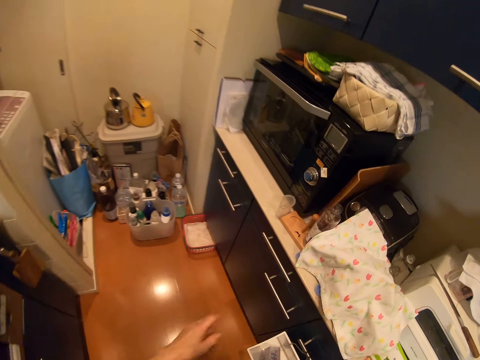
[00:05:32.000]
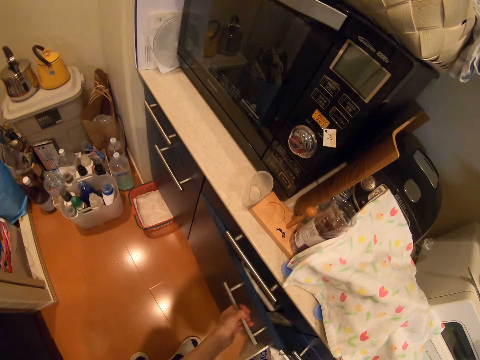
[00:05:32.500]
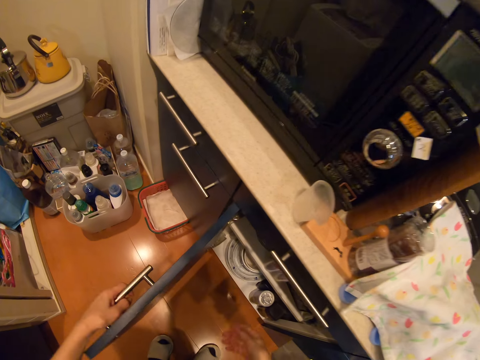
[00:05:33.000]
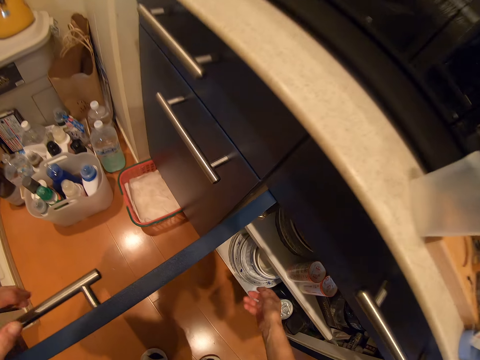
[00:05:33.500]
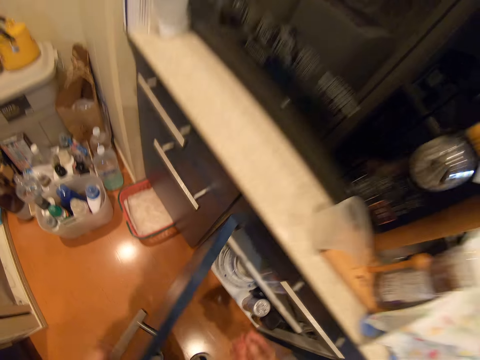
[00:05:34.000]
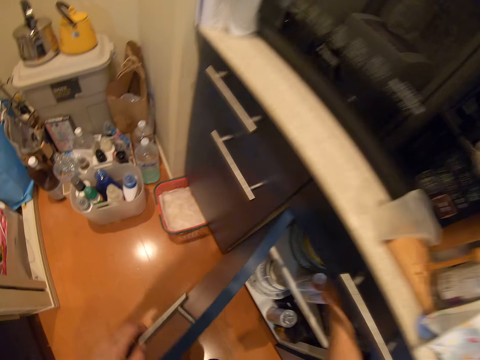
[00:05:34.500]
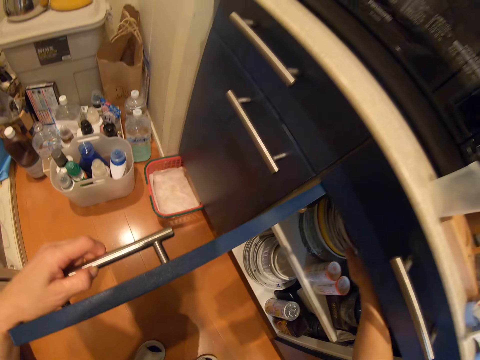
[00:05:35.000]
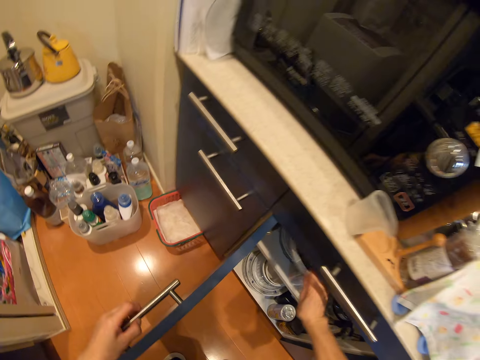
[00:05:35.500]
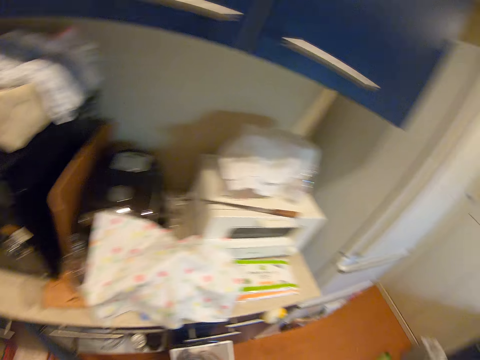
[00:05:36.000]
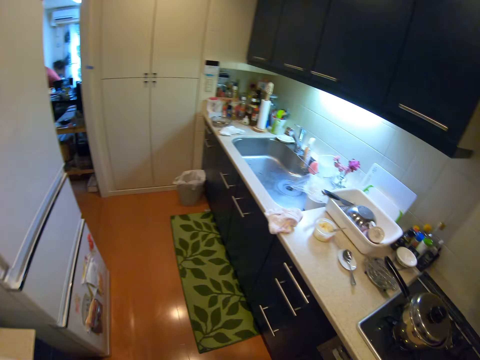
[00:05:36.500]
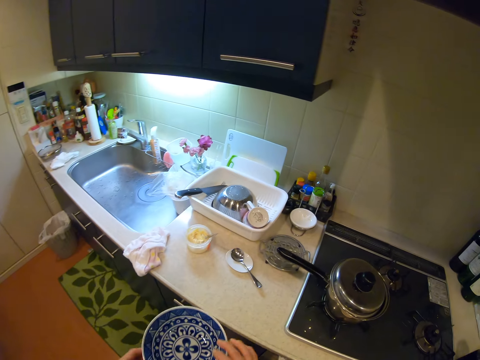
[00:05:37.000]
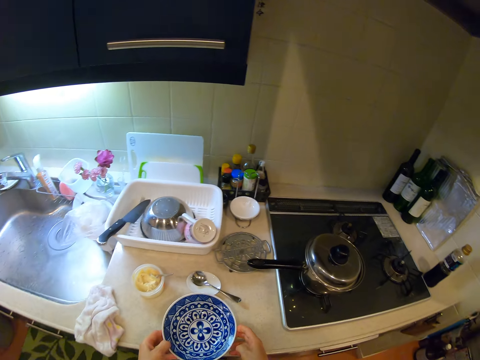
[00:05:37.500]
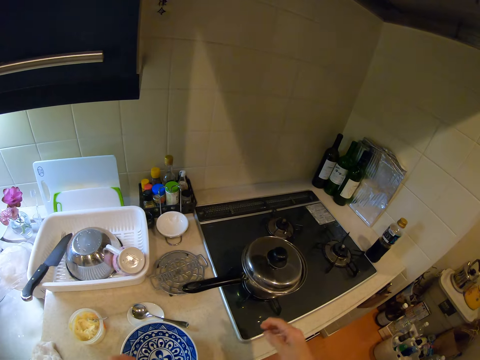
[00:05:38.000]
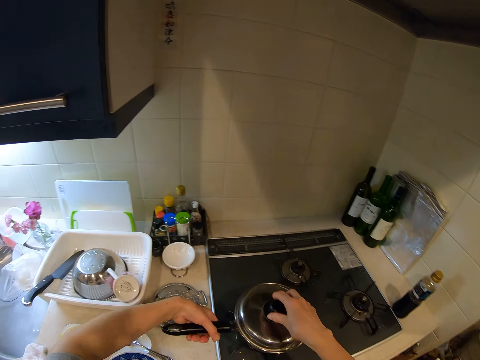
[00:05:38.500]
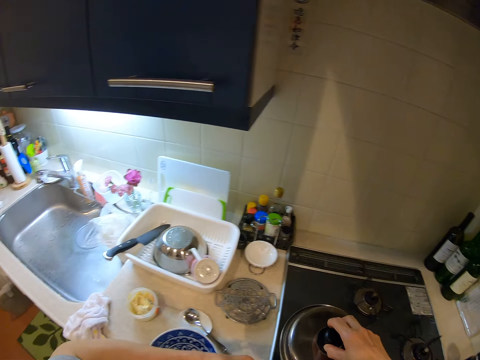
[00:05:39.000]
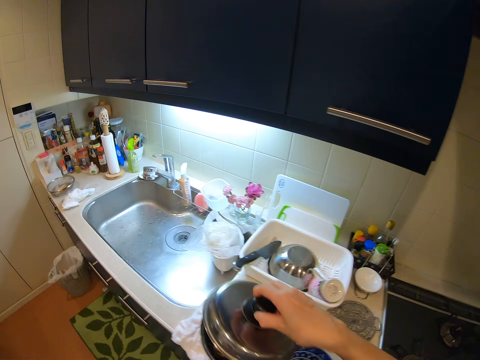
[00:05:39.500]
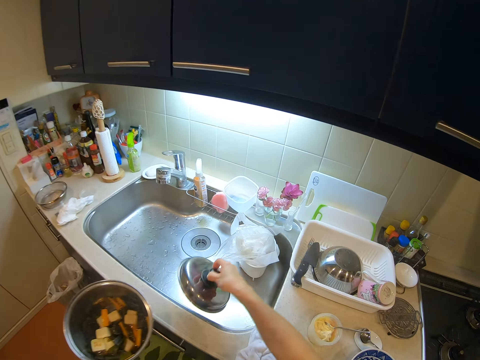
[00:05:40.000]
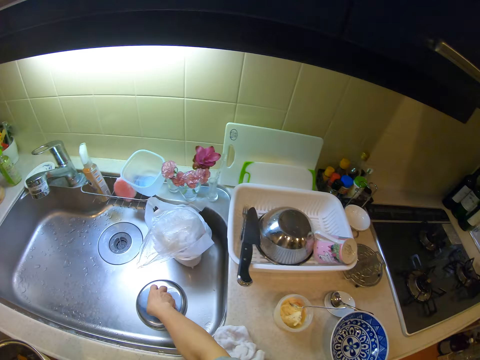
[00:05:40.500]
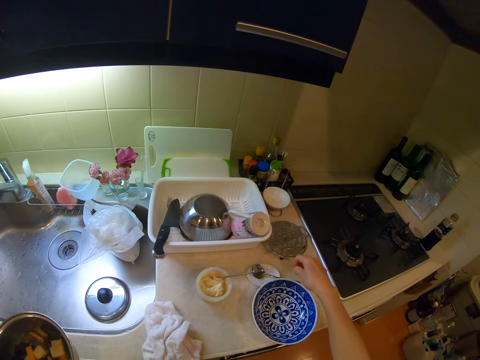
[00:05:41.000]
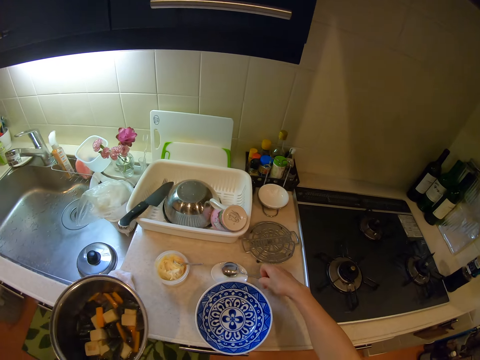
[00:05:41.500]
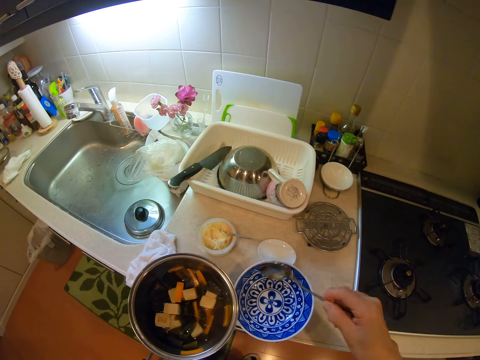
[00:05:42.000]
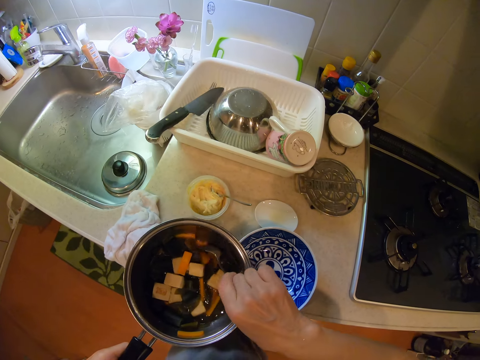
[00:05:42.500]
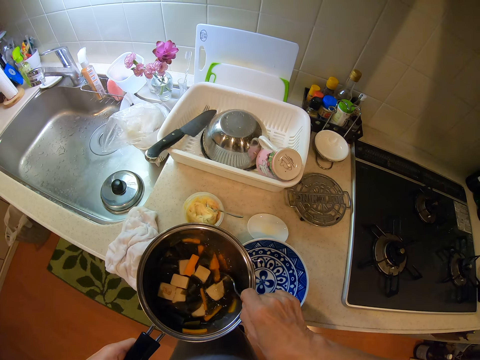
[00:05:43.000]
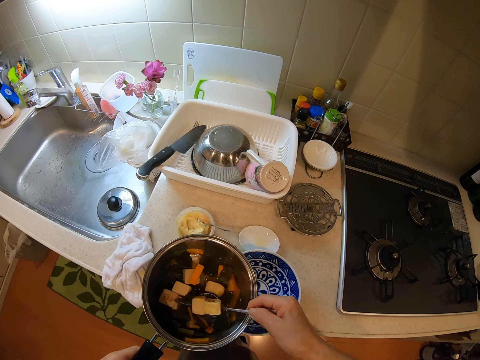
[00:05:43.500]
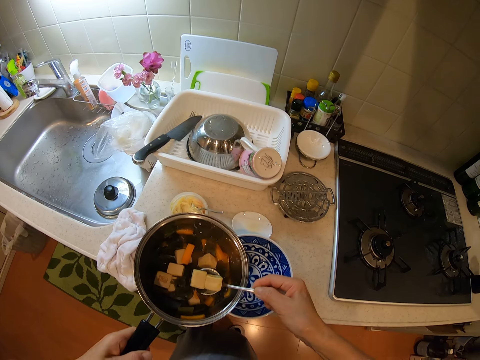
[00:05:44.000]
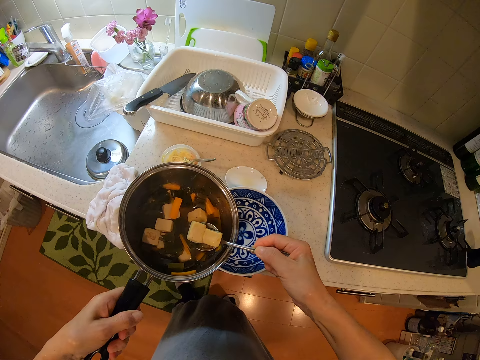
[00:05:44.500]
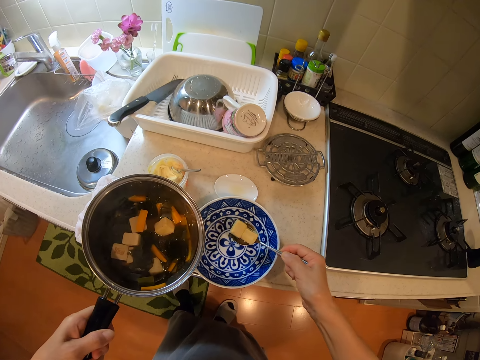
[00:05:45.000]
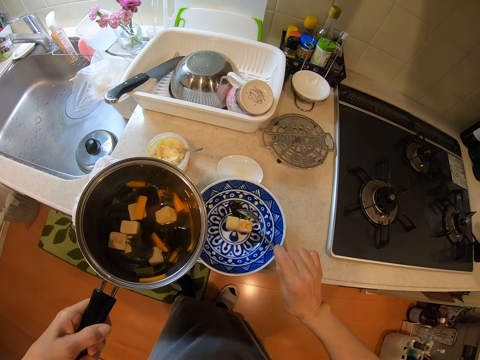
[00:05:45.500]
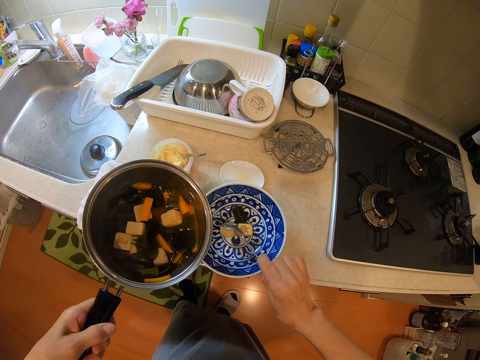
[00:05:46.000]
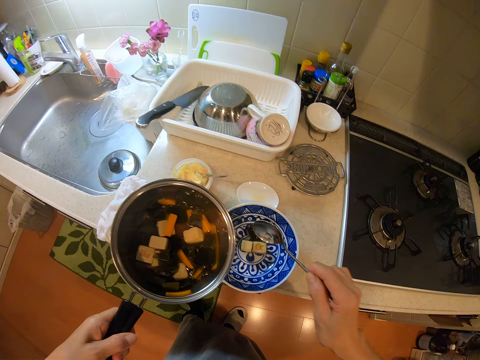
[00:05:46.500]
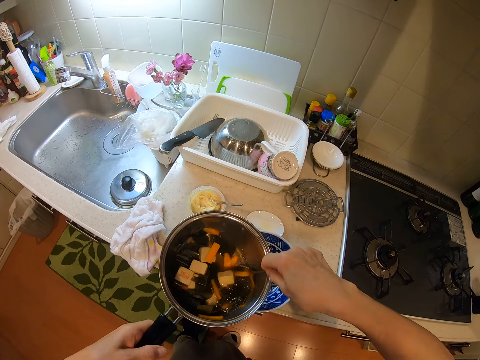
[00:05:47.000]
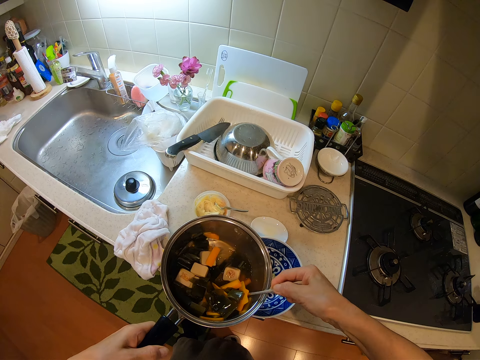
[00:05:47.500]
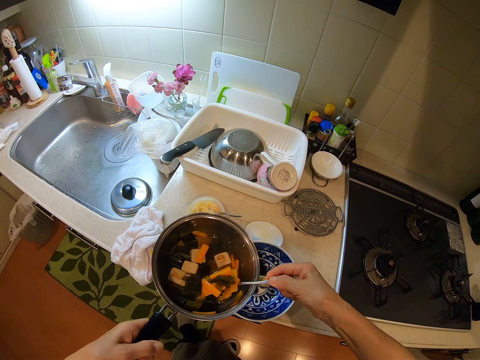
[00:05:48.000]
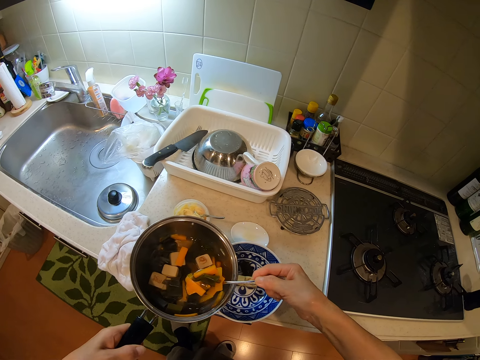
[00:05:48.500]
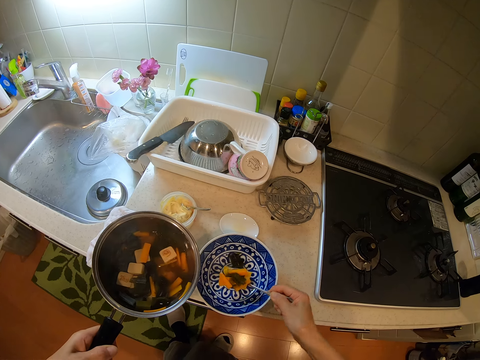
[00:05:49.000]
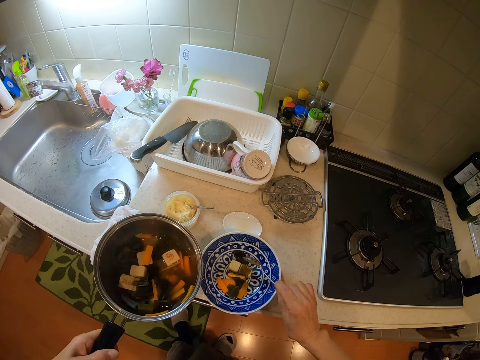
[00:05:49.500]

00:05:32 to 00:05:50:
The camera wearer opens the kitchen cabinet. They take a bowl from the cabinet and close the cabinet. They place the bowl on the kitchen surface. They carry the pot and take the pot from the cooker. They take off the lid of the pot on the cooker. They put the lid in the sink. They take the spoon from the bowl. They serve the food from the pot into the sauce bowl with the spoon.

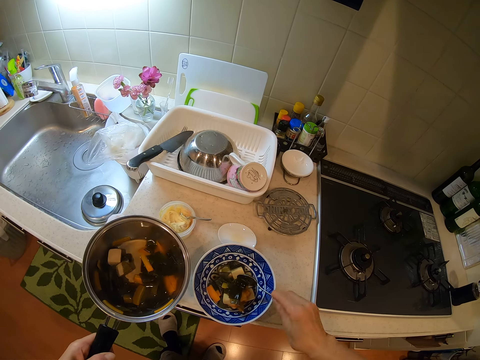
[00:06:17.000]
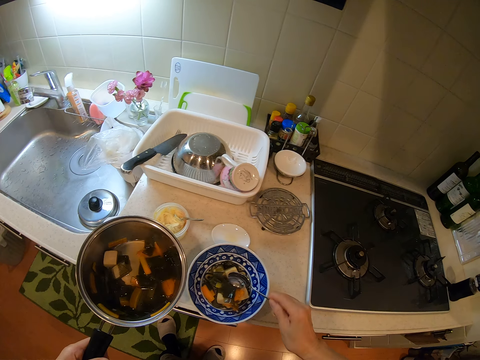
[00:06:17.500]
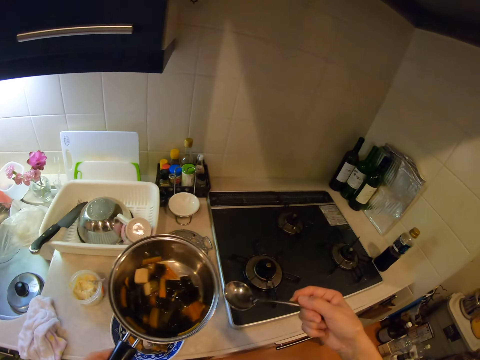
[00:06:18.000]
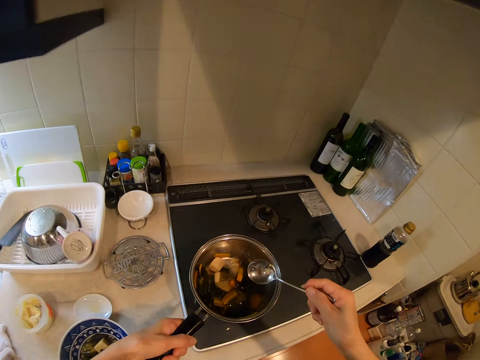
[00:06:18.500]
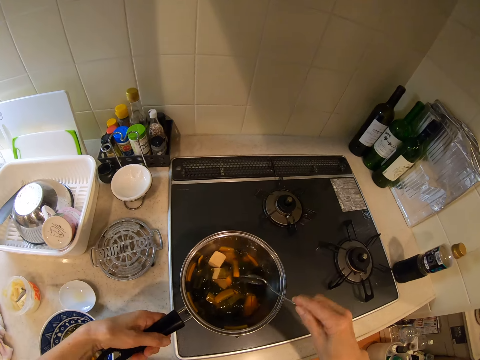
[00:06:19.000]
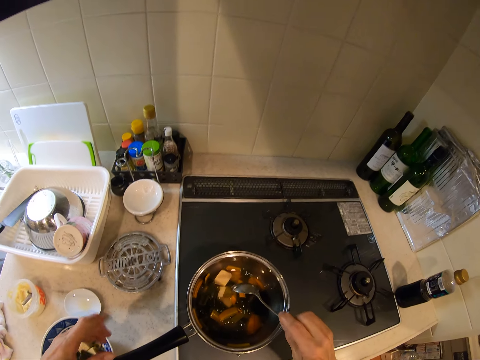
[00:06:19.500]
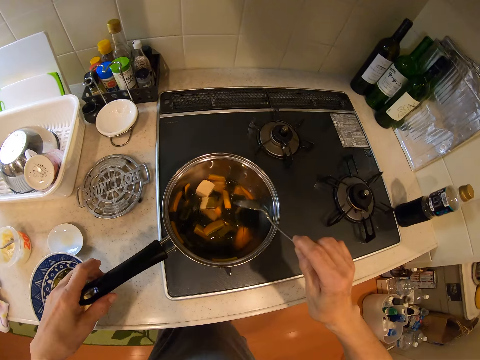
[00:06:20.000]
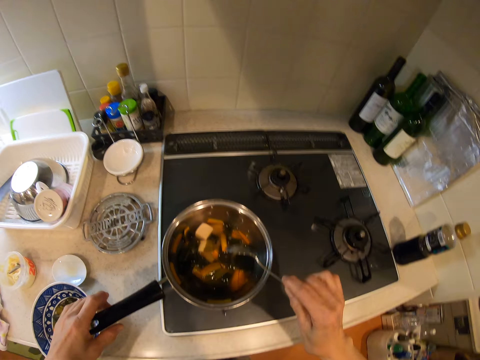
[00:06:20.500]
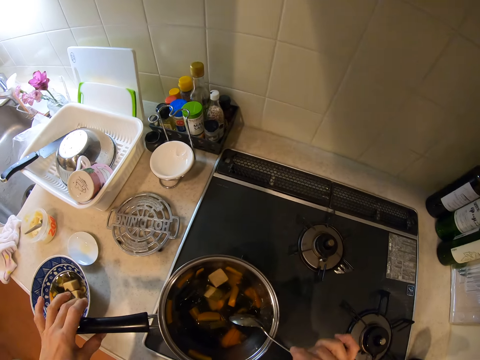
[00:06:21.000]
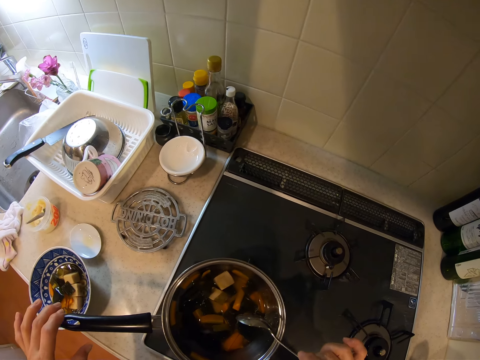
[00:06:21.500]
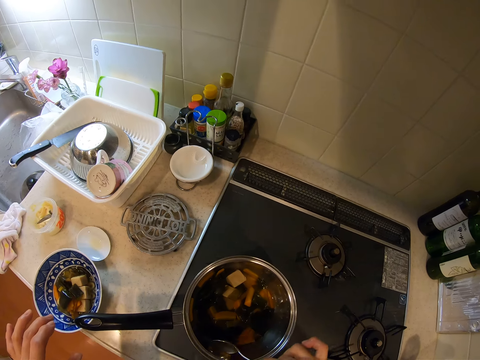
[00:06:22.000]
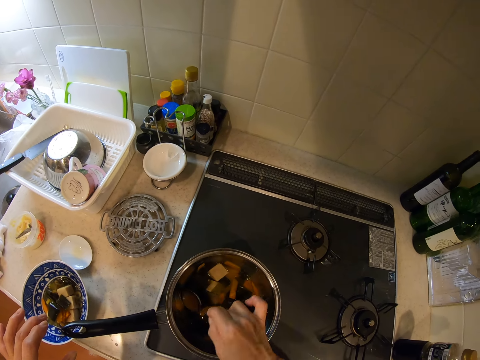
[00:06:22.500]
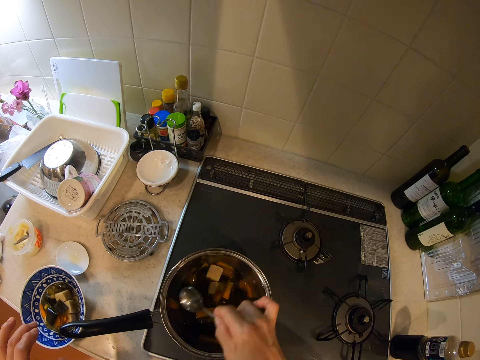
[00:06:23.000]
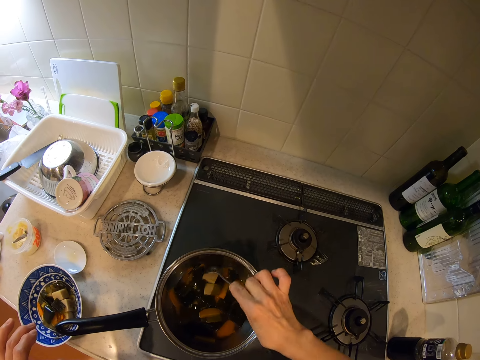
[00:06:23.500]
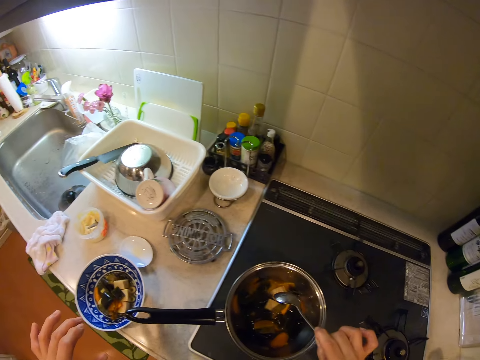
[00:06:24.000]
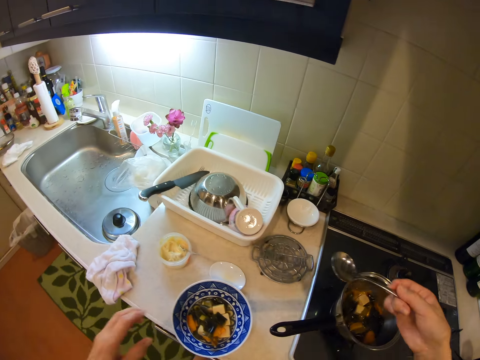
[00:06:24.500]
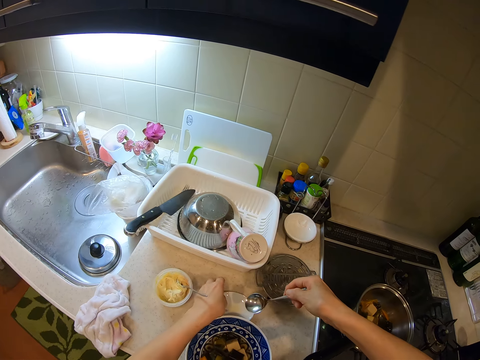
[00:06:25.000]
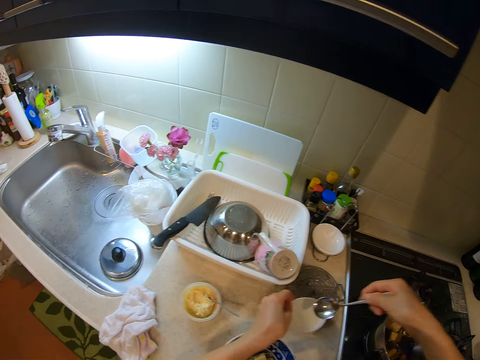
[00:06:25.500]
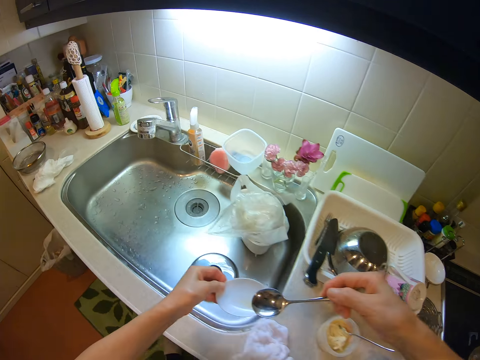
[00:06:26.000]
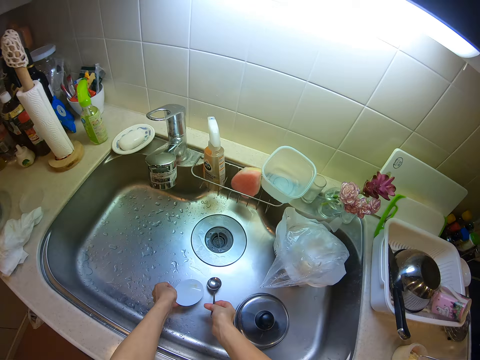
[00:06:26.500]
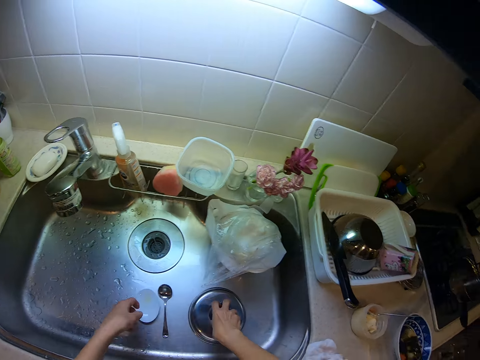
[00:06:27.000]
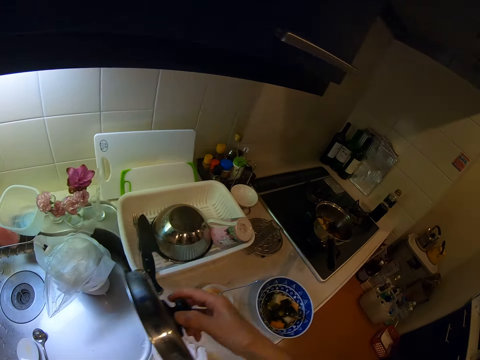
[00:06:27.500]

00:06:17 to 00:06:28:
The camera wearer puts the pot on the cooker. They stir the food in the pot with the spoon. They take the small bowl from the kitchen slab. They put the bowl and the spoon in the sink. They take the lid of the pot from the sink.
